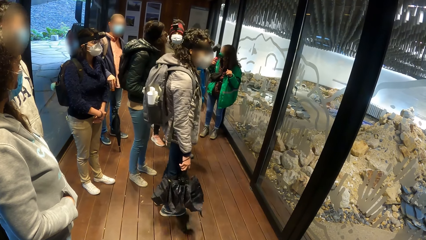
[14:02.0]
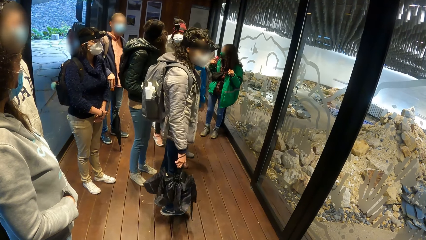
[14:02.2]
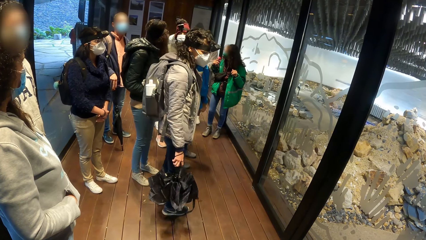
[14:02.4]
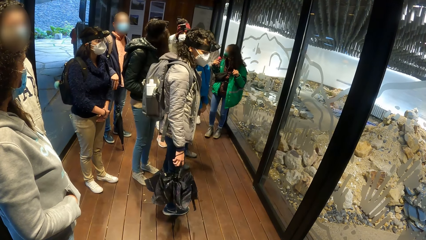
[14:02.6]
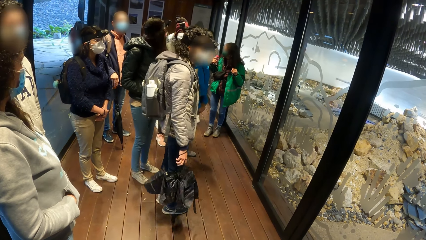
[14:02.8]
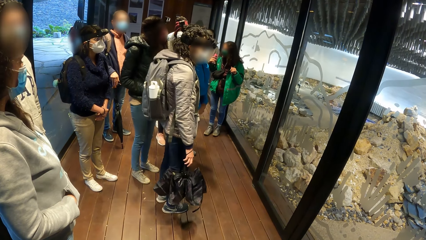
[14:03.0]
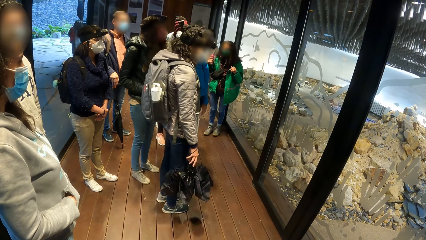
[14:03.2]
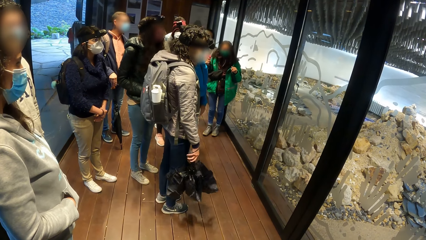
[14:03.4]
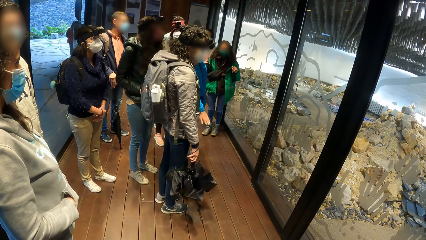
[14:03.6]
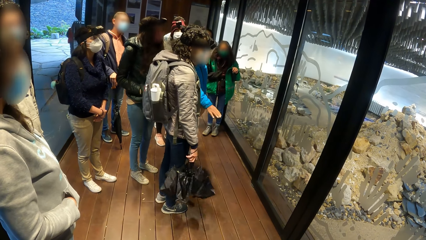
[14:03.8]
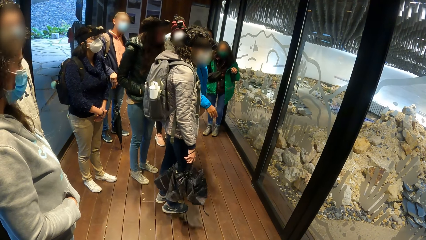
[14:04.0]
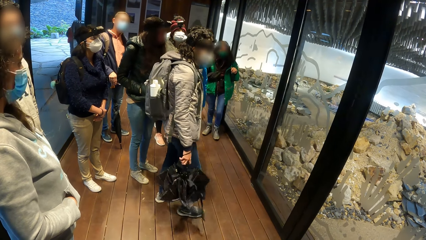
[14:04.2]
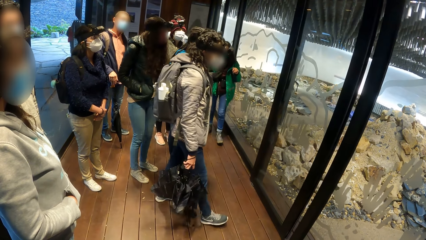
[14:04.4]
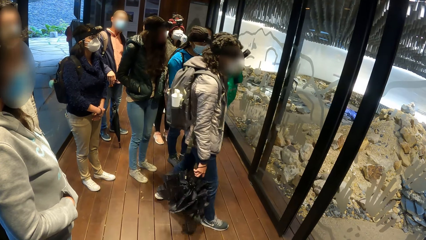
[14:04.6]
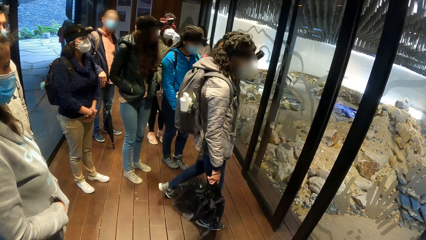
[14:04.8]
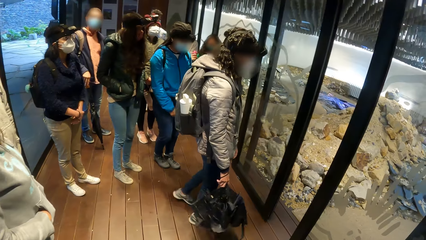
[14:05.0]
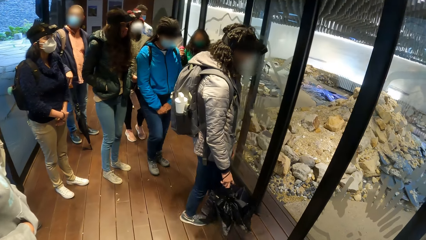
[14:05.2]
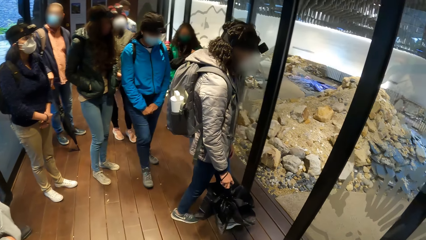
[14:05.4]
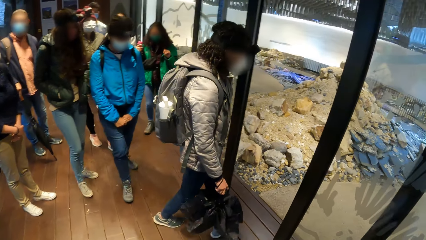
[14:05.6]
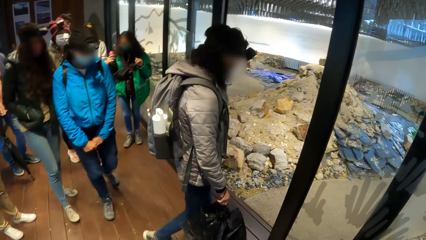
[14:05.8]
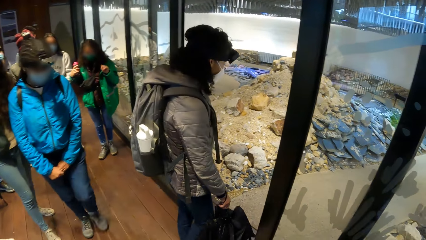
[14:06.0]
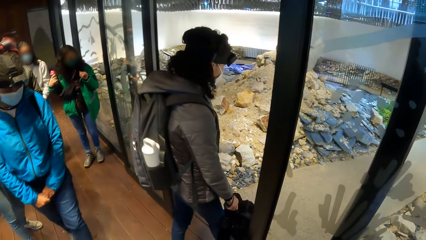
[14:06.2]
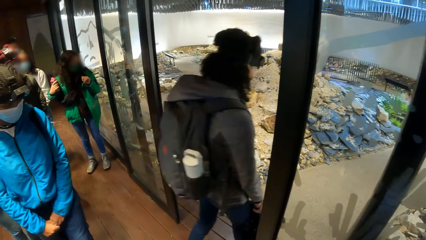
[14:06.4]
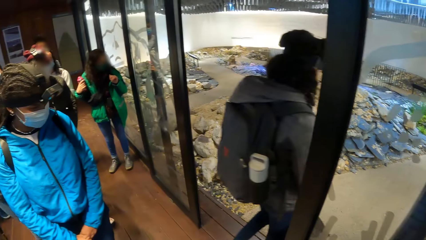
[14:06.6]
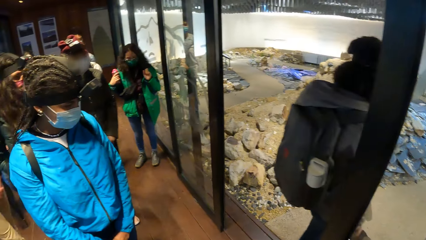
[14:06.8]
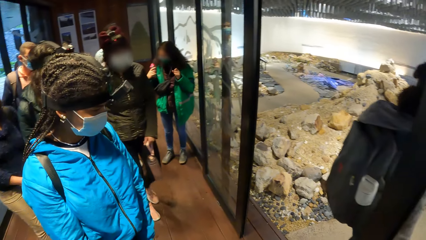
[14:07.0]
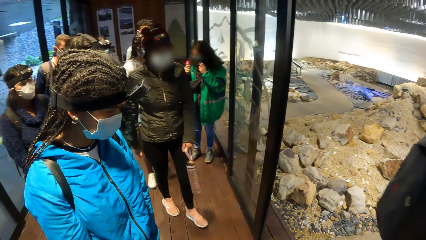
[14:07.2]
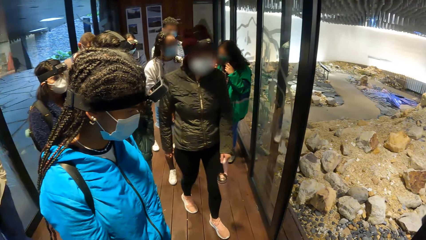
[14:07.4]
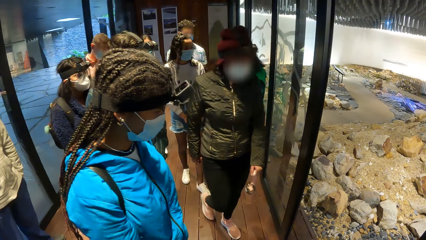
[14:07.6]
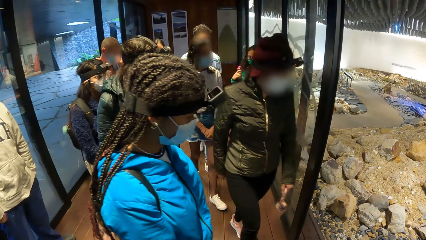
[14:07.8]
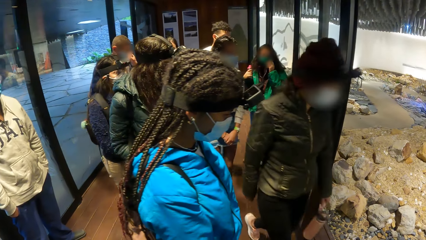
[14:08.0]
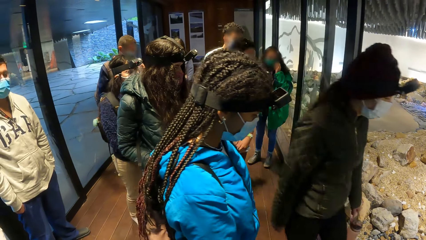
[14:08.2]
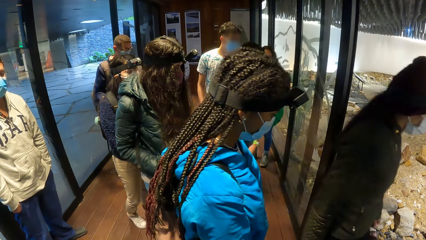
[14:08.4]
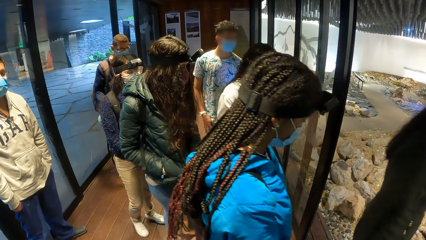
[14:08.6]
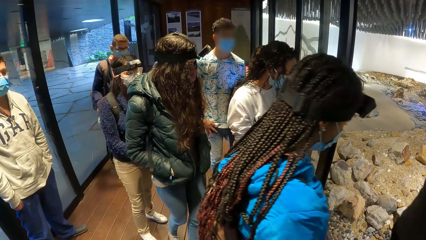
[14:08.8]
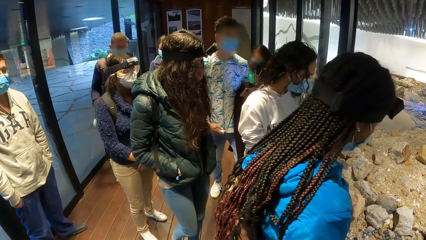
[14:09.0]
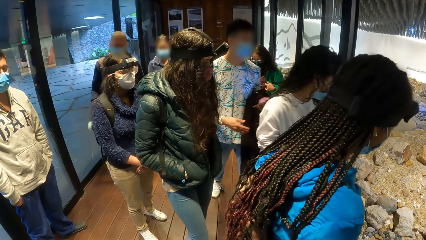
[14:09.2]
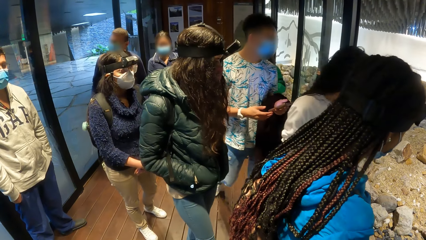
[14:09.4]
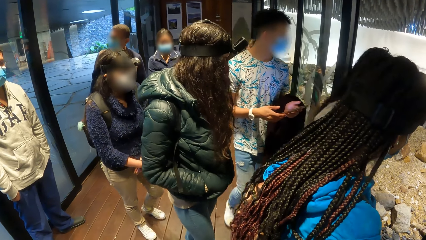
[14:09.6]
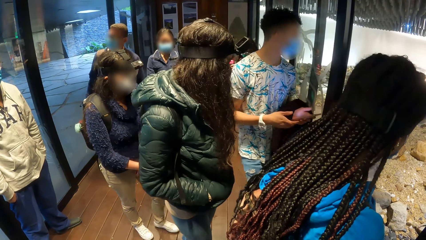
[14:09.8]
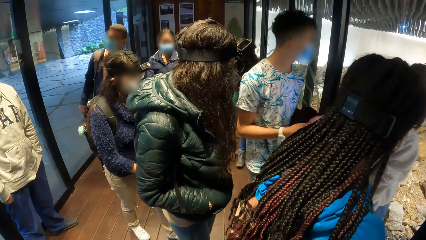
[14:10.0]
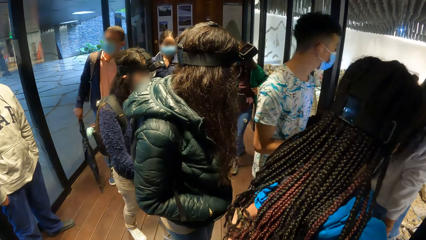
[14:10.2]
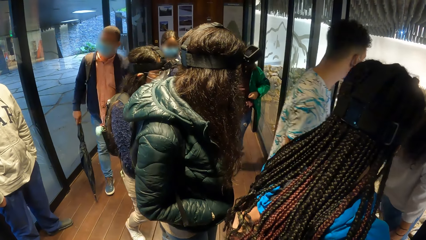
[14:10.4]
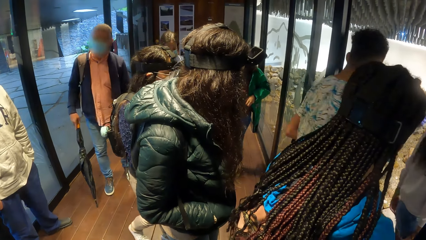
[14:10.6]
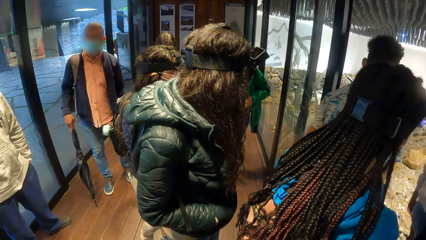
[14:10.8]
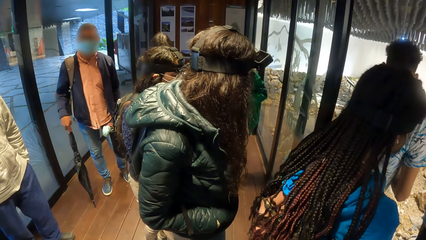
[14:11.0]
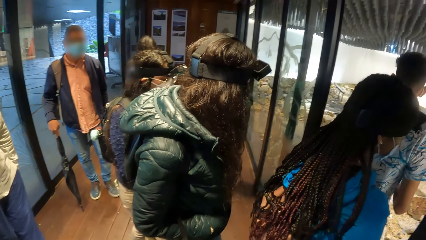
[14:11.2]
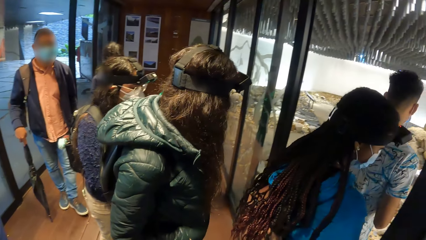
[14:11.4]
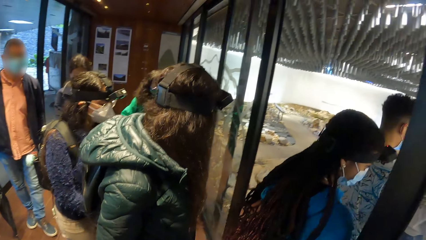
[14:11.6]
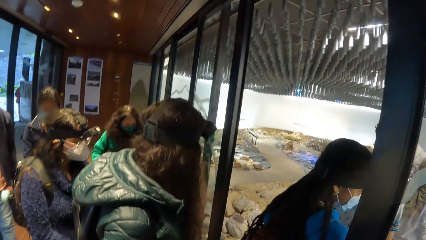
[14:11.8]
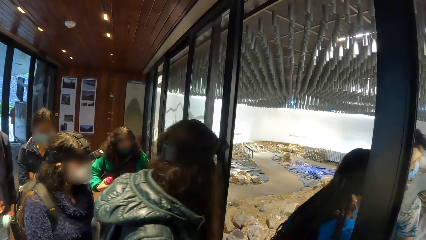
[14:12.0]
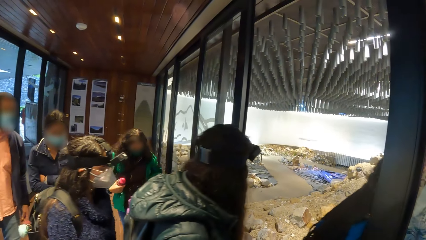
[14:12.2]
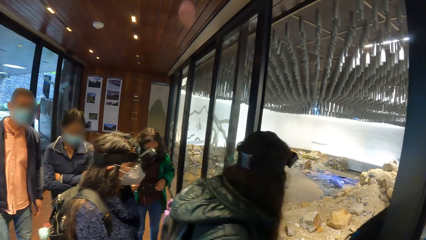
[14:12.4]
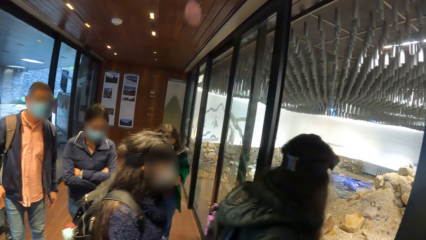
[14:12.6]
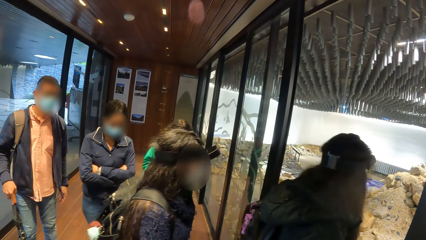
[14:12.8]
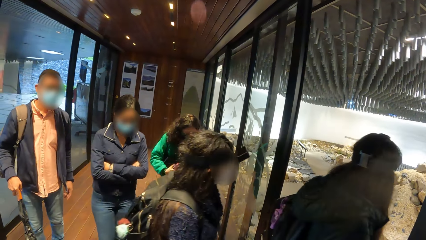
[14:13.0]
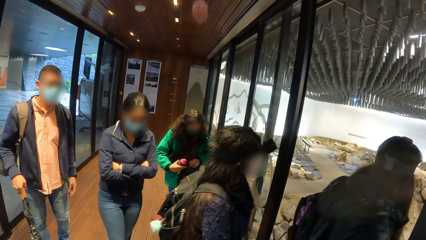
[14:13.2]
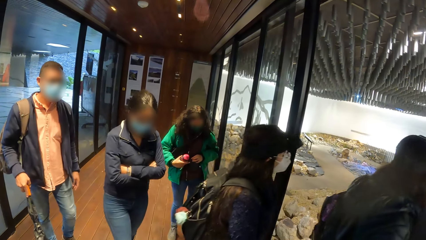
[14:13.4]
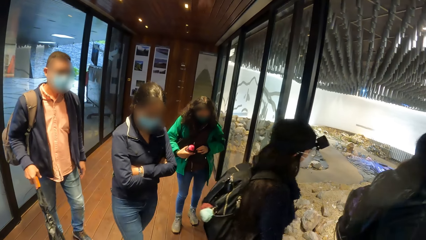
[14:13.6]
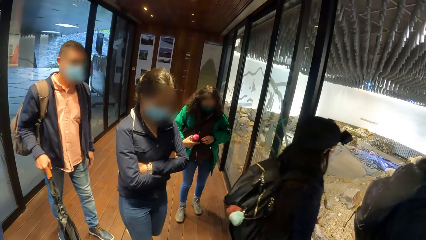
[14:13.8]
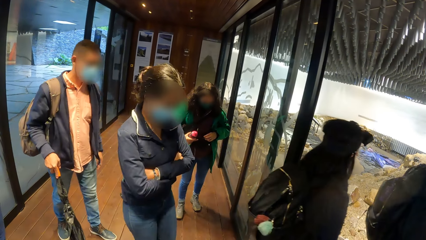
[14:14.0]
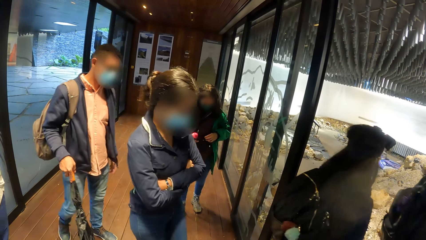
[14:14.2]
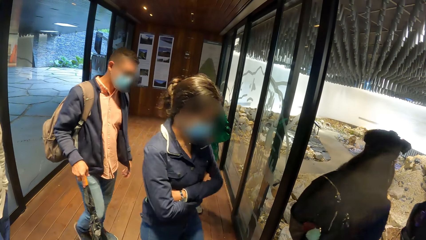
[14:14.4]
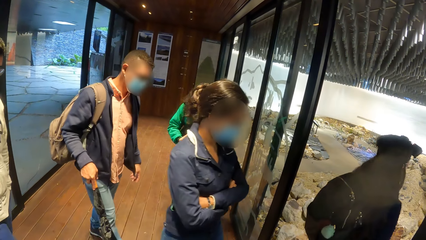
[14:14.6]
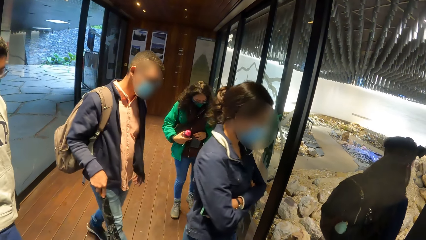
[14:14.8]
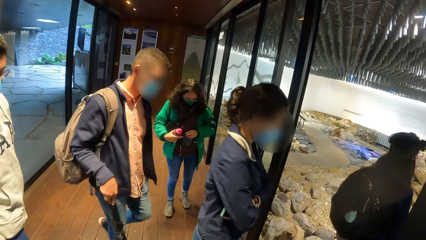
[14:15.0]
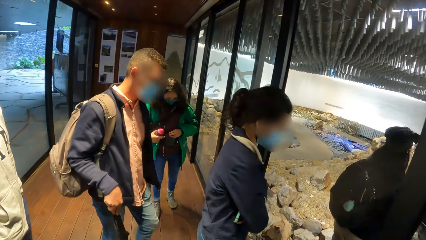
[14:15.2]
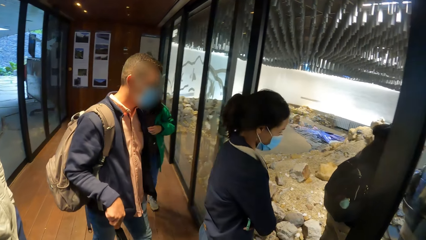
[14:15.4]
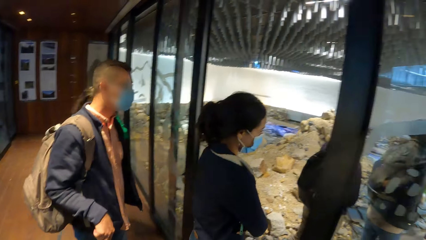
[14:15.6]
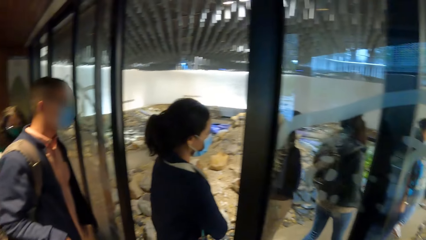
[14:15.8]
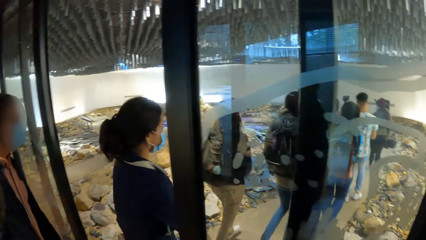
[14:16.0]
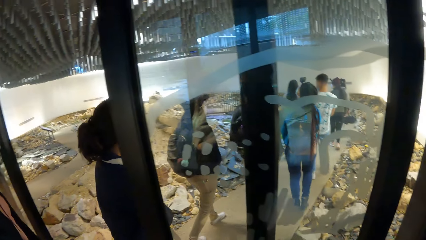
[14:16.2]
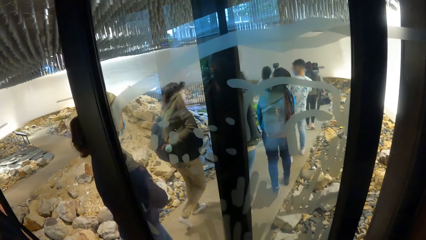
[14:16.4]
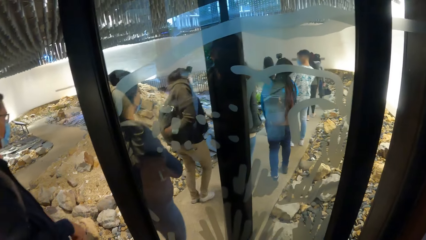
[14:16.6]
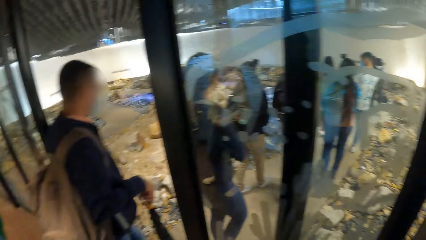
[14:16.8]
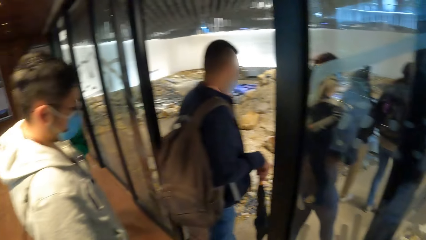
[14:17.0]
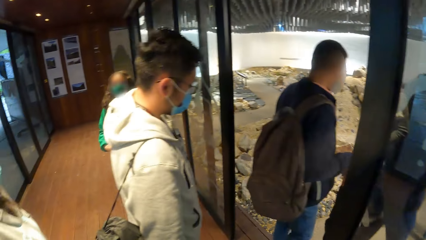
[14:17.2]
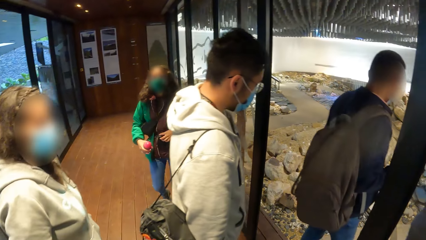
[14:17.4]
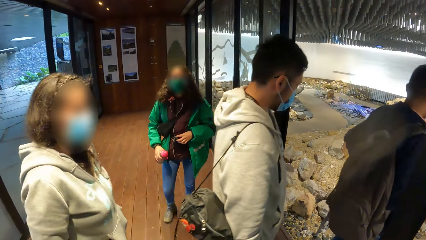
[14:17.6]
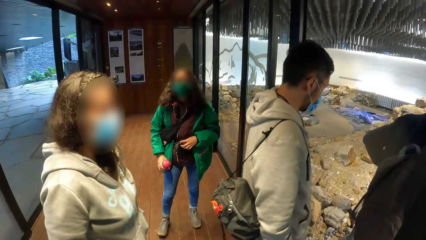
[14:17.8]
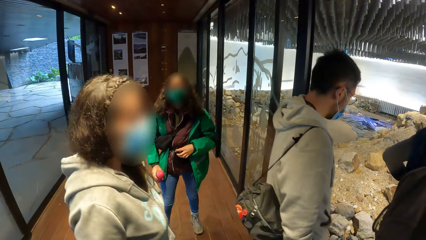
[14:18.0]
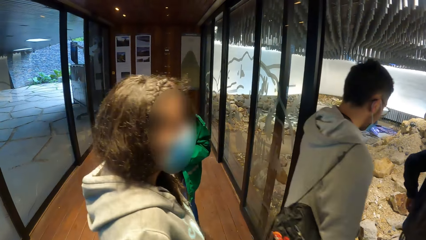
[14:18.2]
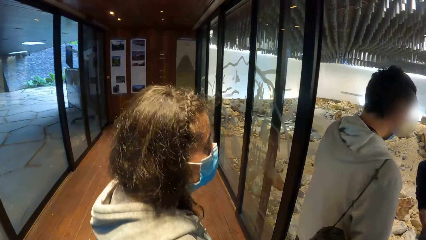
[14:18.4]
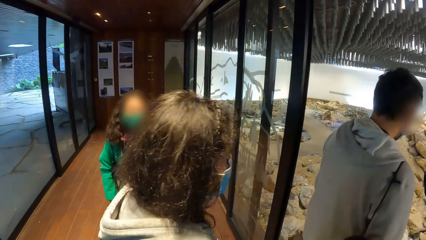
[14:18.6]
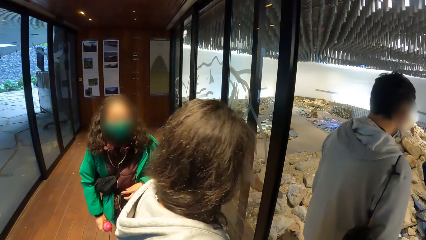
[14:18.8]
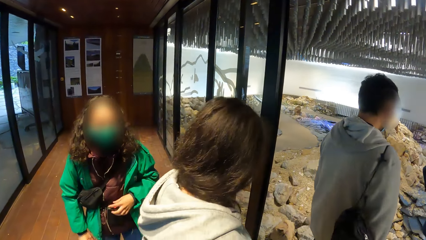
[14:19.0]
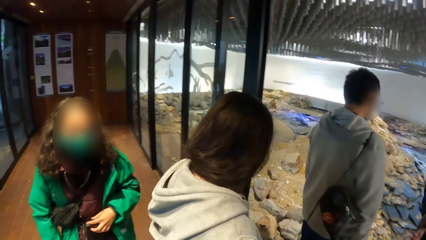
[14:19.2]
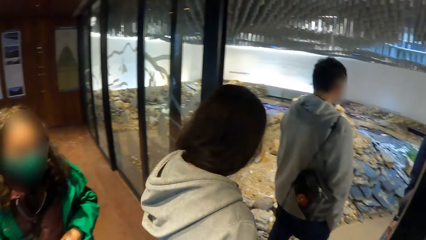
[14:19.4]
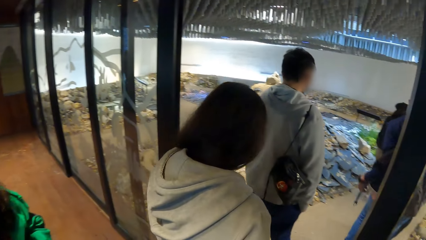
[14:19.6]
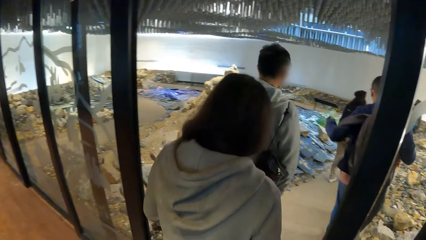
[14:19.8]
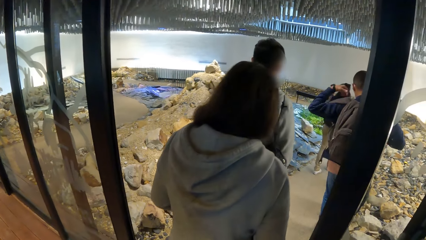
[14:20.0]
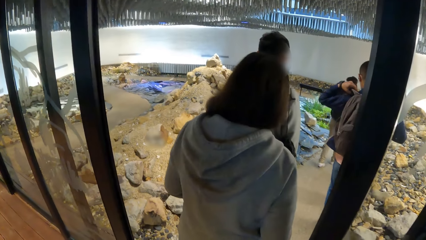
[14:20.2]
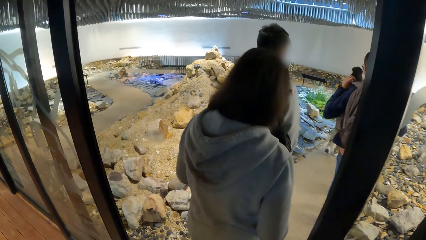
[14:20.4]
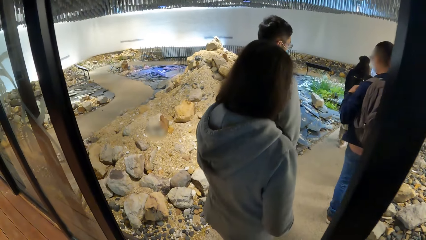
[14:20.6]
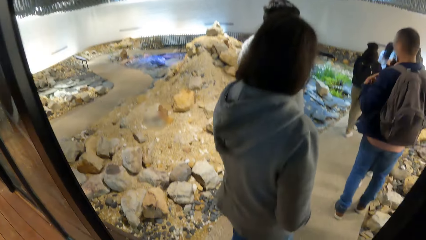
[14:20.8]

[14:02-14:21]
A woman walks towards a gallery from a corridor. Another woman walks towards the gallery from the corridor. Another woman walks towards the gallery from the corridor. A man walks towards the gallery from the corridor. Another woman walks towards the gallery from the corridor. Another woman walks towards the gallery from the corridor. Another woman walks towards the gallery from the corridor. Another woman walks towards the gallery from the corridor. Another man walks towards the gallery from the corridor. Another man walks towards the gallery from the corridor. Another woman walks towards the gallery from the corridor.
